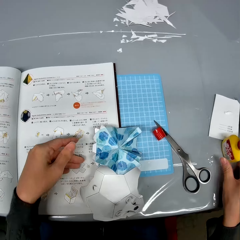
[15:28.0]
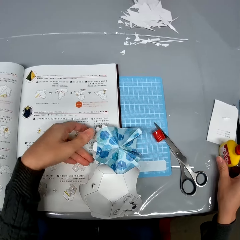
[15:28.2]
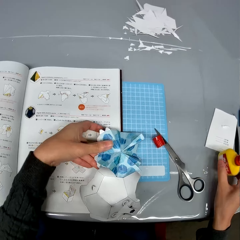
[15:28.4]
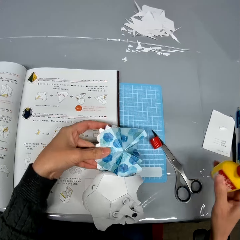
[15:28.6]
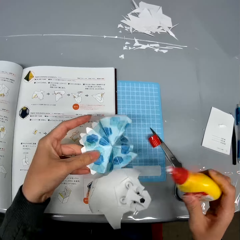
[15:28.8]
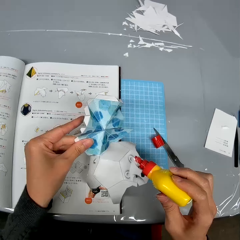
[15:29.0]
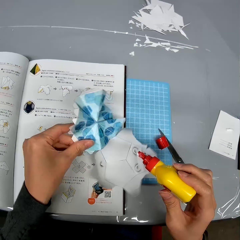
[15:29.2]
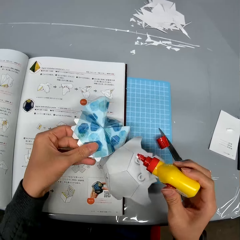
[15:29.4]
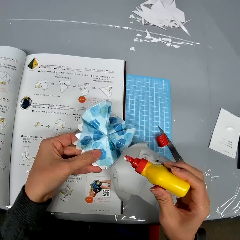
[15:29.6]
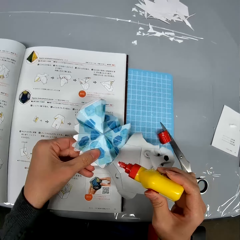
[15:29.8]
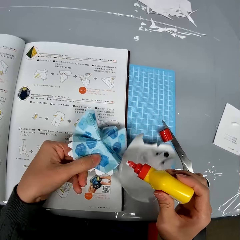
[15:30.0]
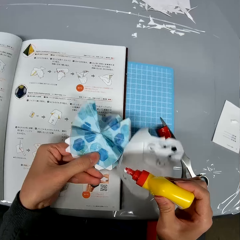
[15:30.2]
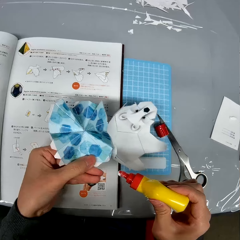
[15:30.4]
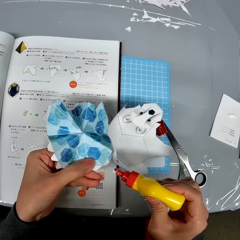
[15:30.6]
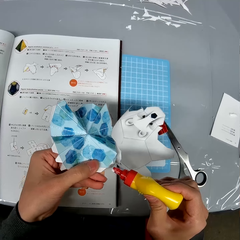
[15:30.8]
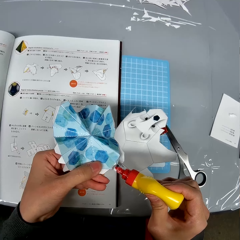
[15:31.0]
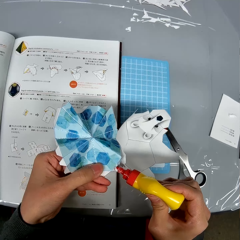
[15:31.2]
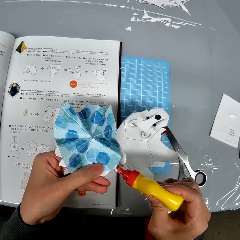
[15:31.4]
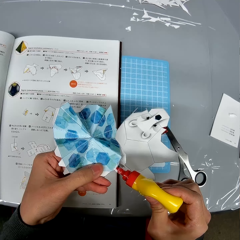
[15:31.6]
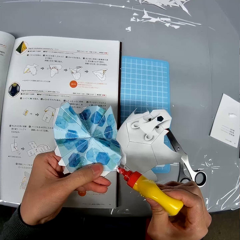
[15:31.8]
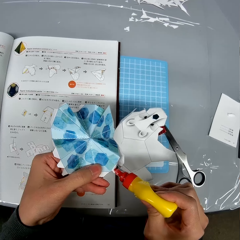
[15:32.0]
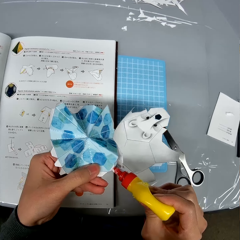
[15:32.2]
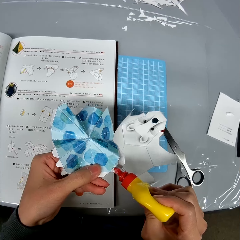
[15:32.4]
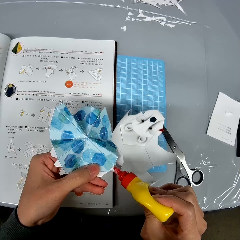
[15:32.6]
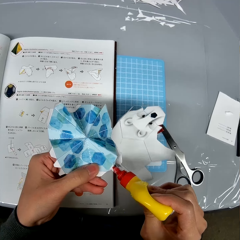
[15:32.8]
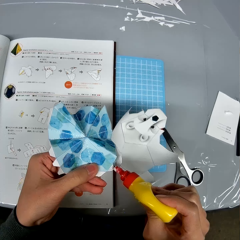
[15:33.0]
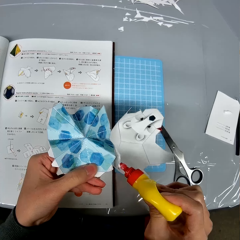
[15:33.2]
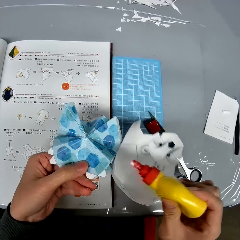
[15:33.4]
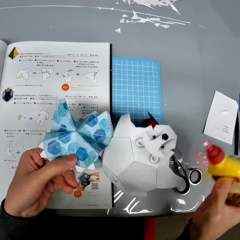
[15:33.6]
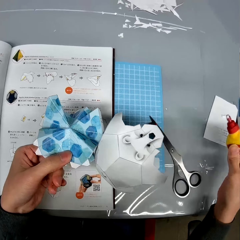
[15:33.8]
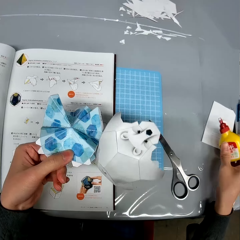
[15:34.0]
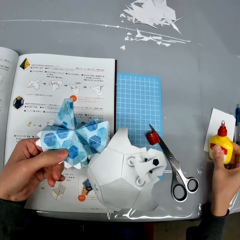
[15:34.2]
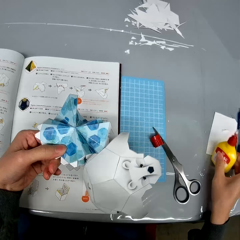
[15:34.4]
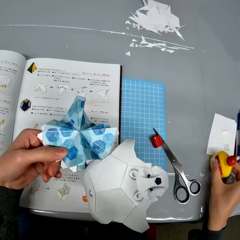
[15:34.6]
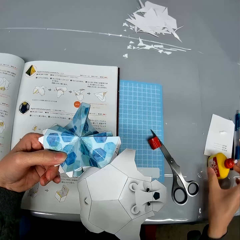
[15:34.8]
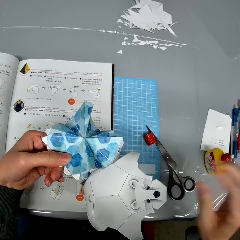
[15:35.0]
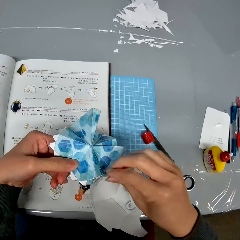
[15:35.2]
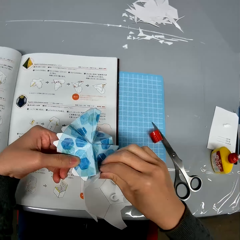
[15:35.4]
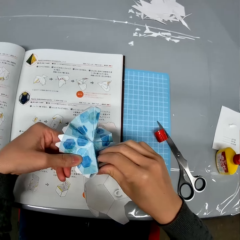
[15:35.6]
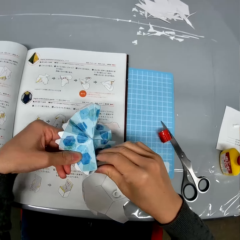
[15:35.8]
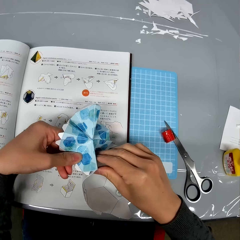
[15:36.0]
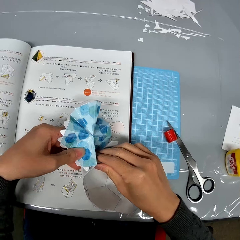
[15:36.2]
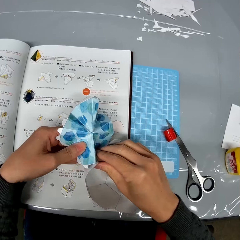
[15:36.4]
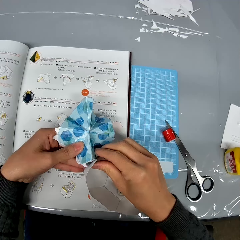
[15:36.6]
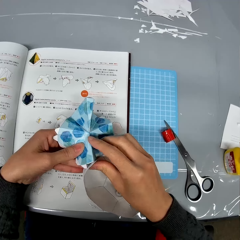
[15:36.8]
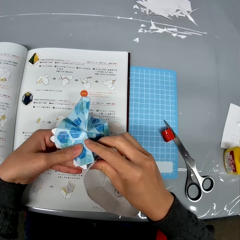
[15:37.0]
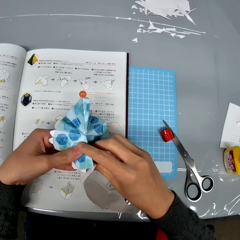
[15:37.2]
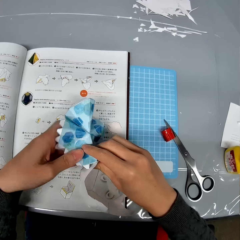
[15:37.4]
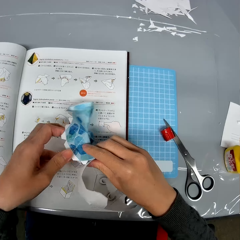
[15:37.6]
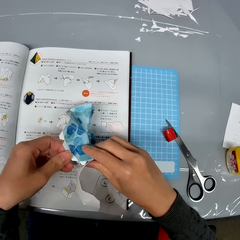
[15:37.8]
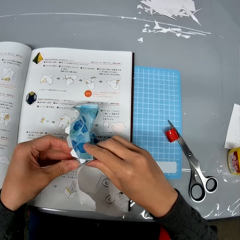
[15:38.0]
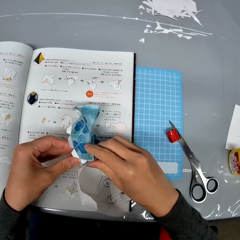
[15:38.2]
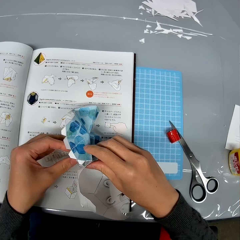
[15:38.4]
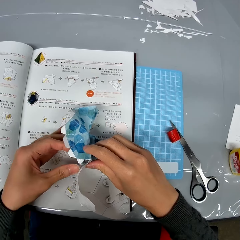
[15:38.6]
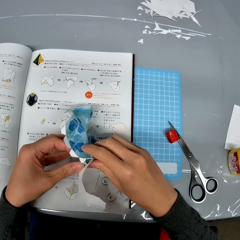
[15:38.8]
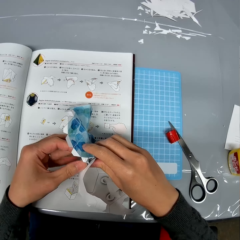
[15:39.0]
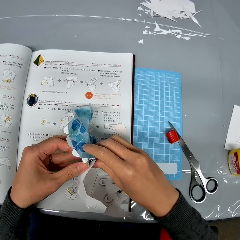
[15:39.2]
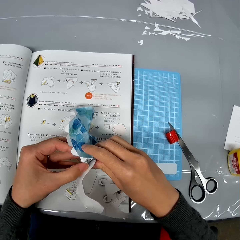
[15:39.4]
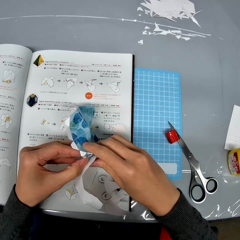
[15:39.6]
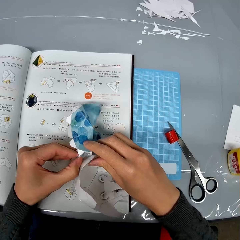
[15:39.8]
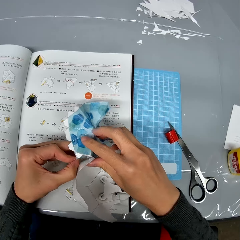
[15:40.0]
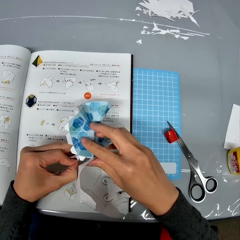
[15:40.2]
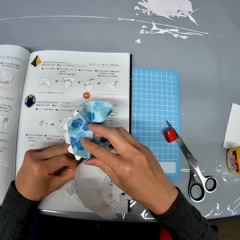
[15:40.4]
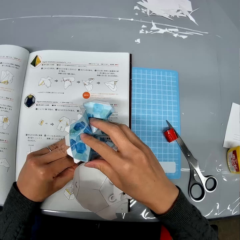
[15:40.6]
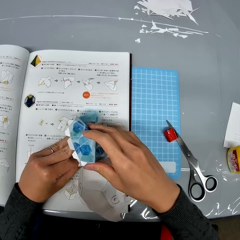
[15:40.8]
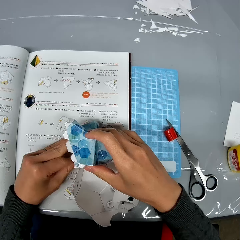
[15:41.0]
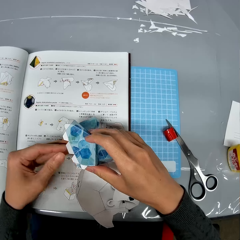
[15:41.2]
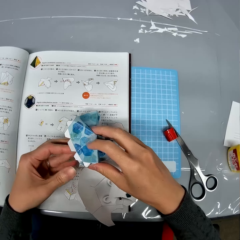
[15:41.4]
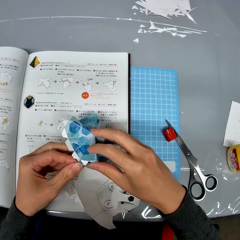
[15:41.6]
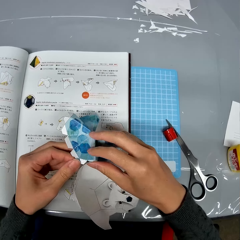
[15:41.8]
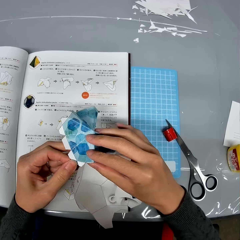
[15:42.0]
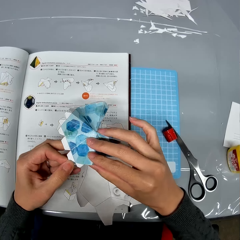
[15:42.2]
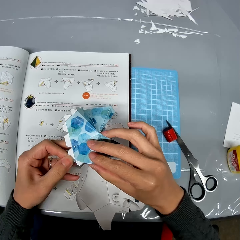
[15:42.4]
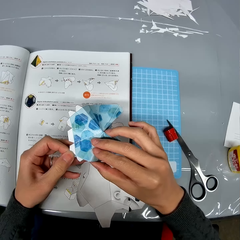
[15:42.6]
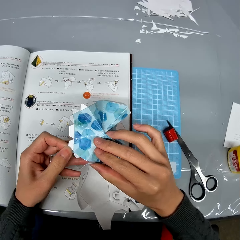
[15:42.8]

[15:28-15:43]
The camera wearer picks the glue from the table with his right hand. He holds the pieces of paper craft with his left hand. He applies the glue to the piece of paper craft in his left hand. He drops the glue on the table with his right hand. He handles the pieces of paper craft with his hands and sticks the paper craft pieces.

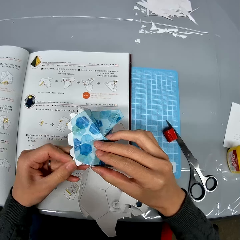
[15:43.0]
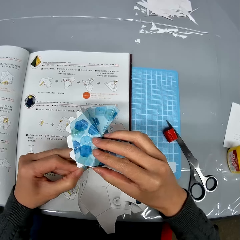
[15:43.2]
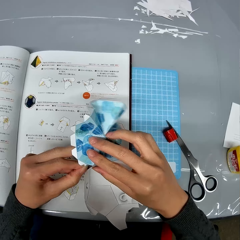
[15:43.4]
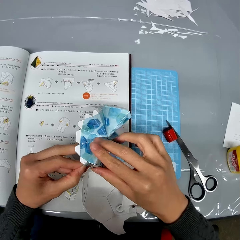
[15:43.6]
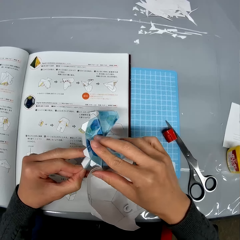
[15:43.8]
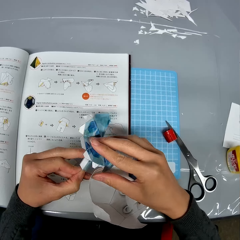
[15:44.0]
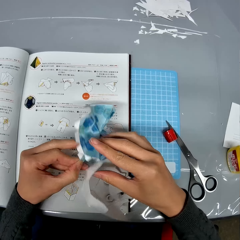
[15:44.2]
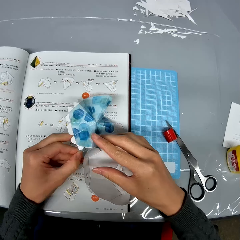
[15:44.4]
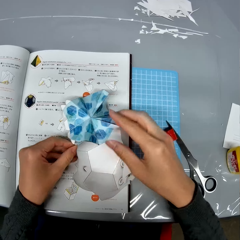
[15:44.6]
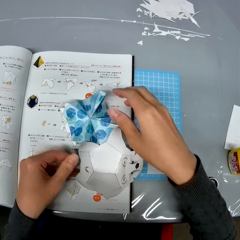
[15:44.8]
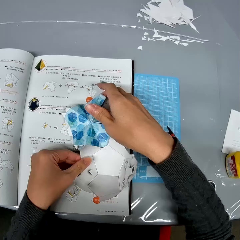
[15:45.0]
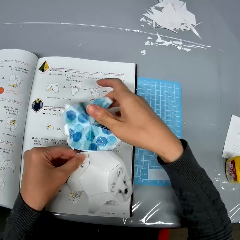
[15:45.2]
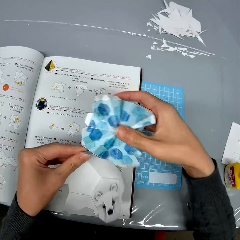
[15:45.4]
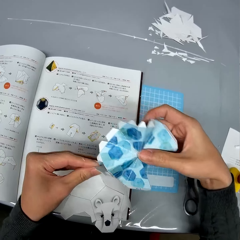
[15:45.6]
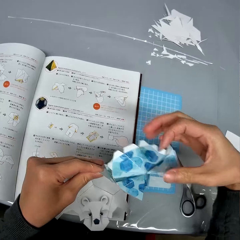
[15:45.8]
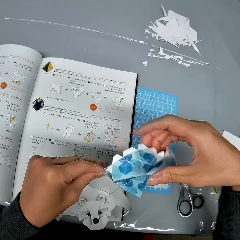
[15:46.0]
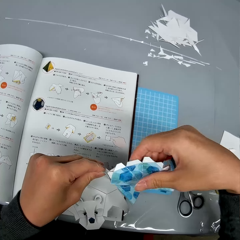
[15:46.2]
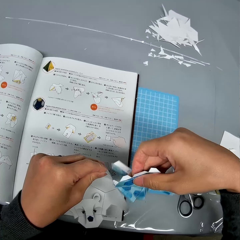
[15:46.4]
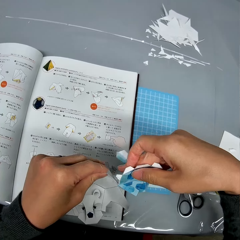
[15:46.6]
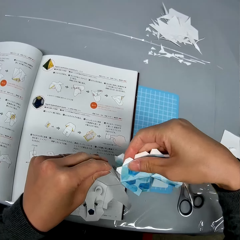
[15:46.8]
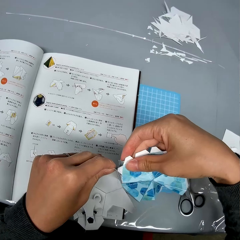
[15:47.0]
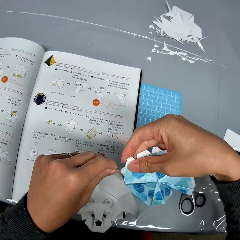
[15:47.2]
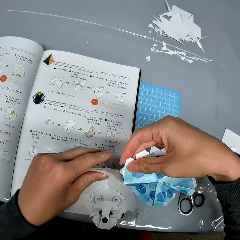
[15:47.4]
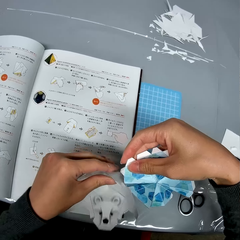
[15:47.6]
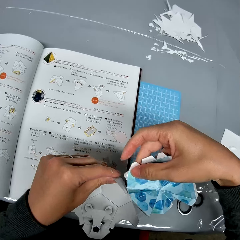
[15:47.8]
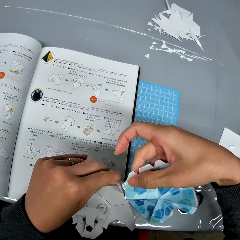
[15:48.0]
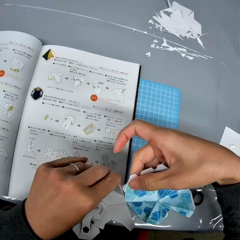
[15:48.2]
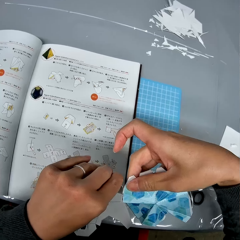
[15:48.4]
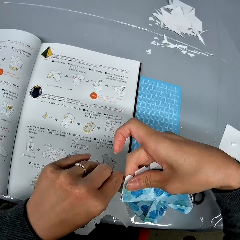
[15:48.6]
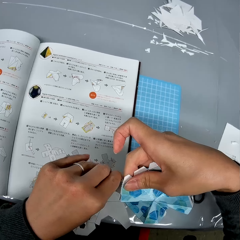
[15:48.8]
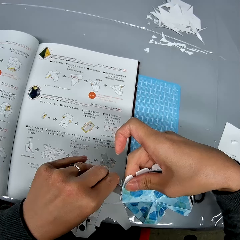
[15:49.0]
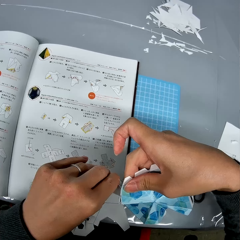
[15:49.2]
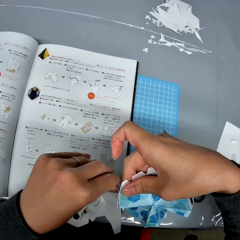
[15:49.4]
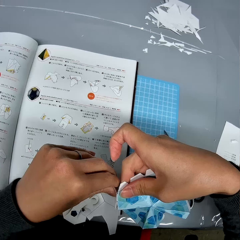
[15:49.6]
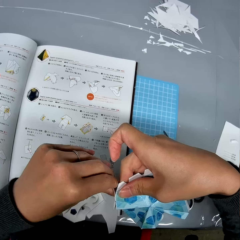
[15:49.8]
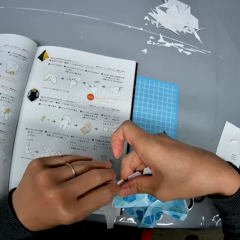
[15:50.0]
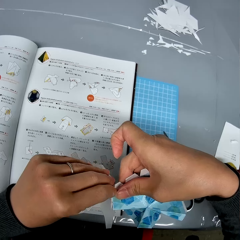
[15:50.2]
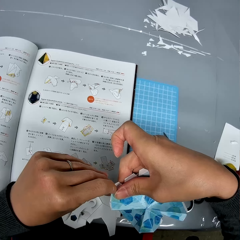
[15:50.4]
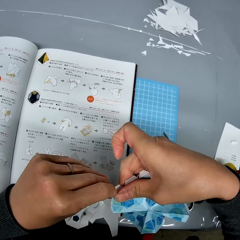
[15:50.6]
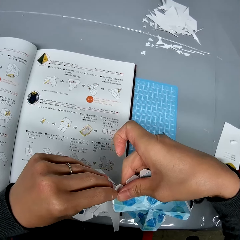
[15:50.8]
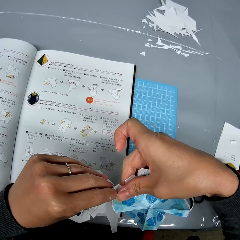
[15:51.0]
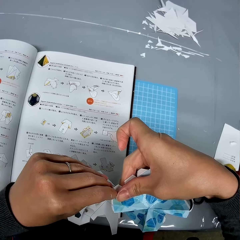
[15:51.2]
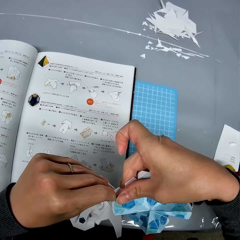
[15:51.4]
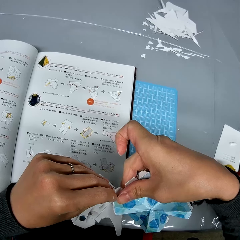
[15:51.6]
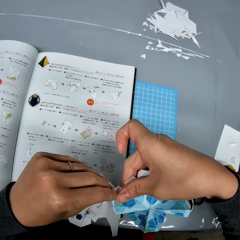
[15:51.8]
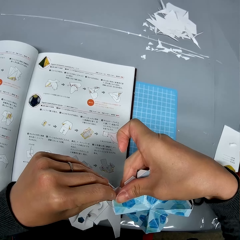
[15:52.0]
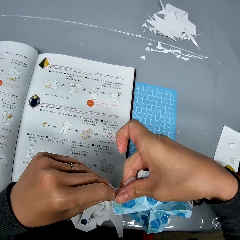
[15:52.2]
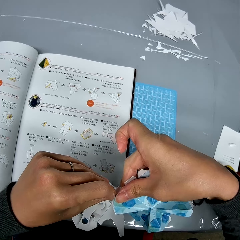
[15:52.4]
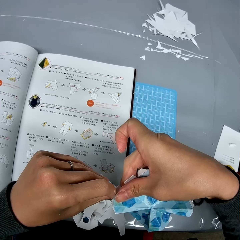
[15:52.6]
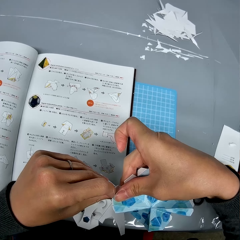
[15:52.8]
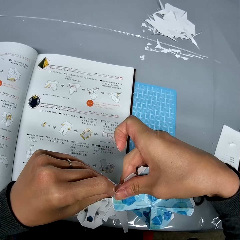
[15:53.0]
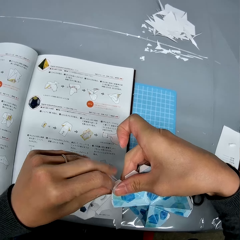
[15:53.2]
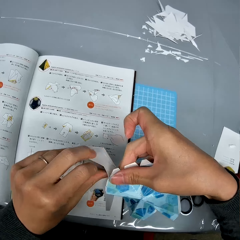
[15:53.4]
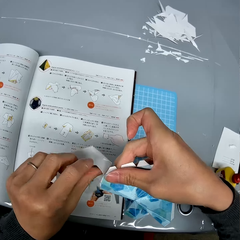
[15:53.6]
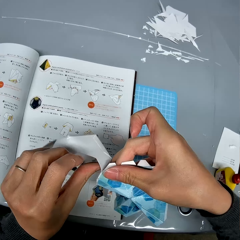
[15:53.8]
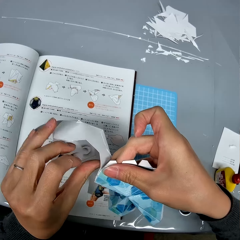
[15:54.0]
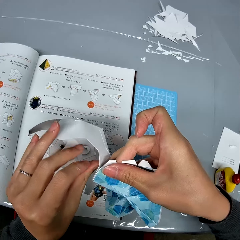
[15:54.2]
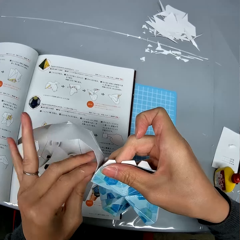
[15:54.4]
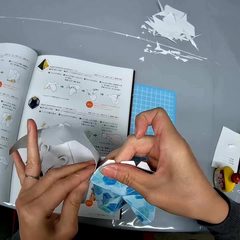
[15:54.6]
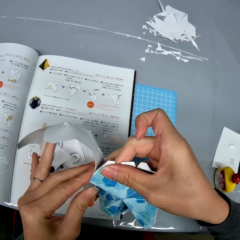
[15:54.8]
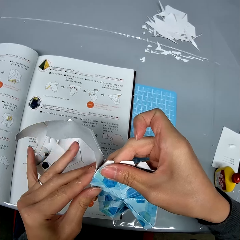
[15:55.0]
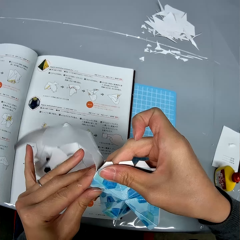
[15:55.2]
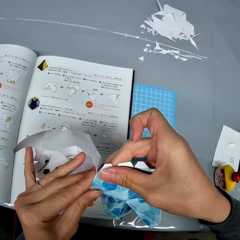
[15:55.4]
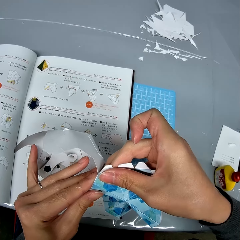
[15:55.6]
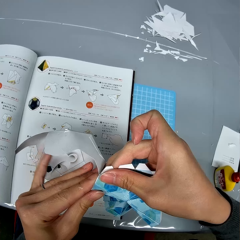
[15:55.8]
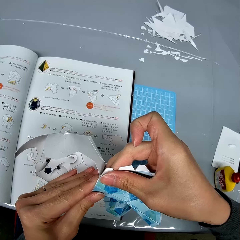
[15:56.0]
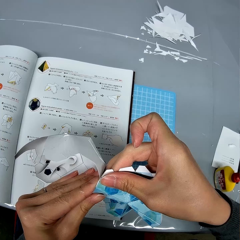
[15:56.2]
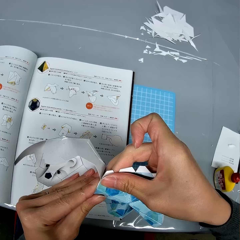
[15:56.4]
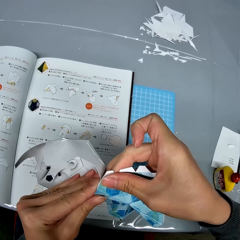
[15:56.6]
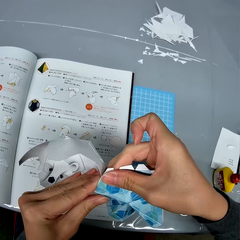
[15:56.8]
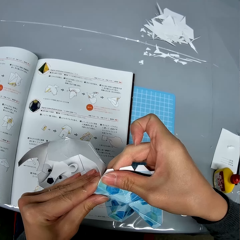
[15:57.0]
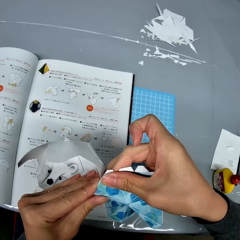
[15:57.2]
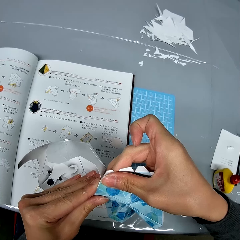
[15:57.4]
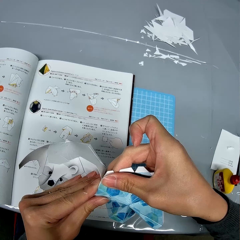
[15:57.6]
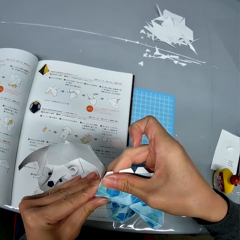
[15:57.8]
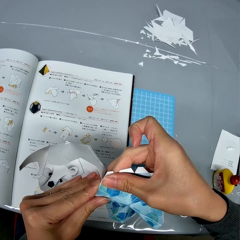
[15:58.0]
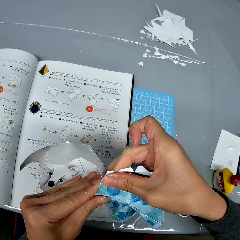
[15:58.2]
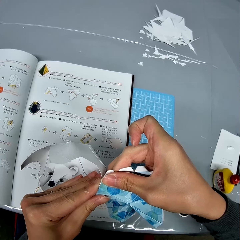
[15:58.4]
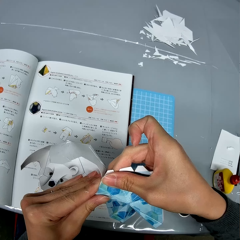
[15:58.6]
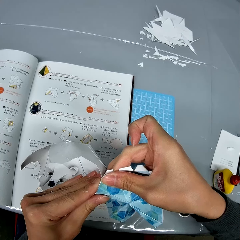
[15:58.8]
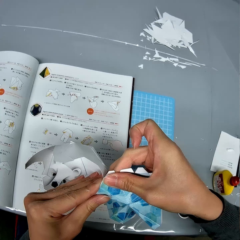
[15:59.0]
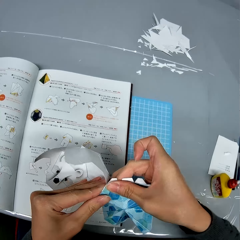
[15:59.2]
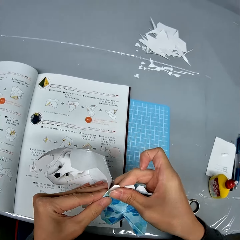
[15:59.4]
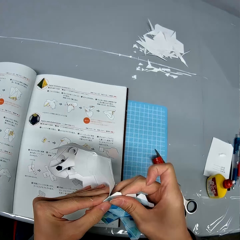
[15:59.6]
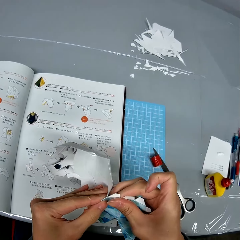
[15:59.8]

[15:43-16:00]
The camera wearer puts down the paper craft. They hold up the paper craft. They fix the paper craft.
